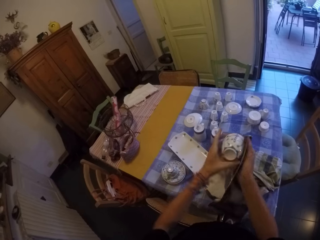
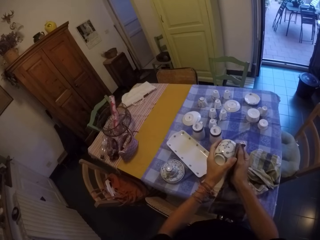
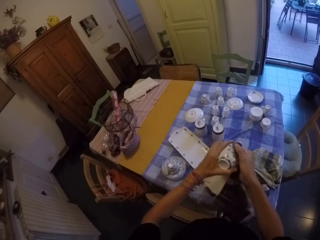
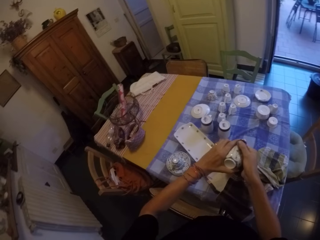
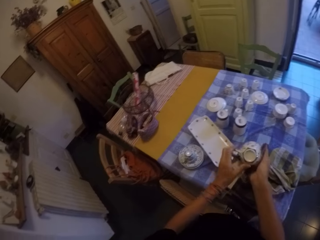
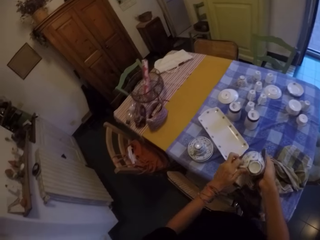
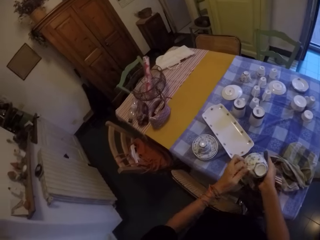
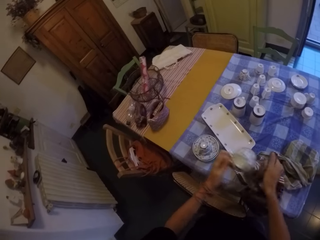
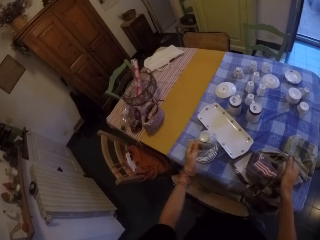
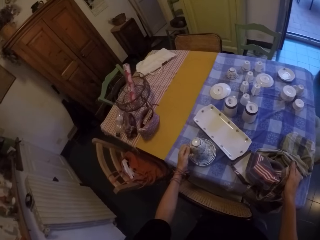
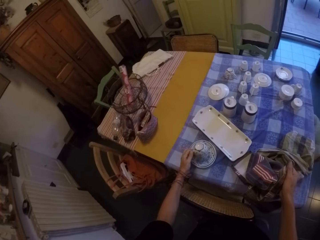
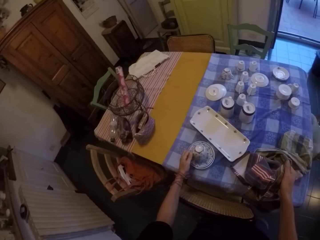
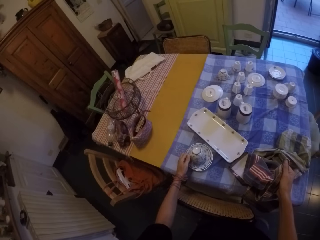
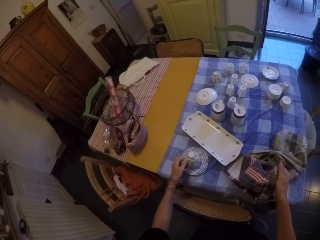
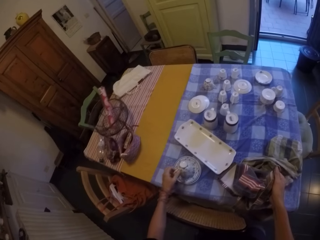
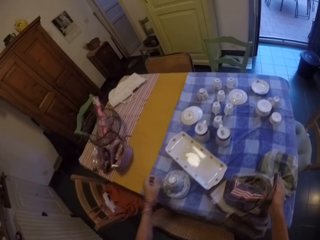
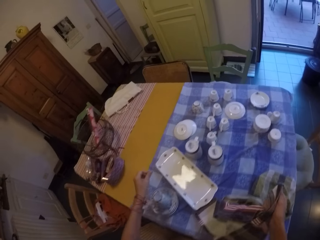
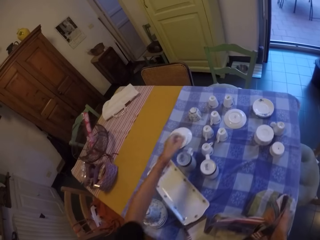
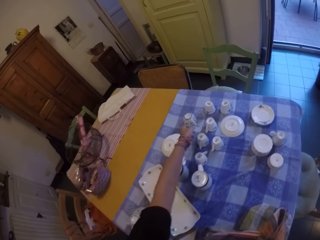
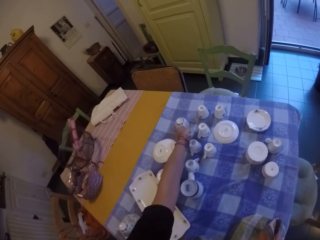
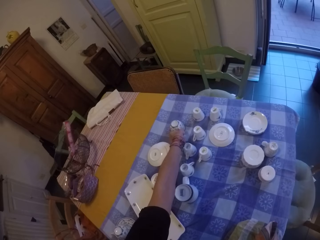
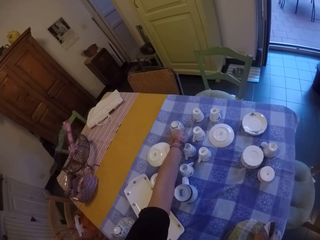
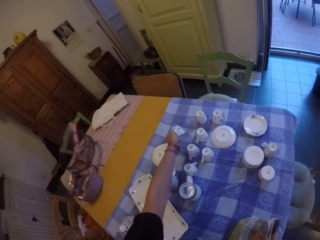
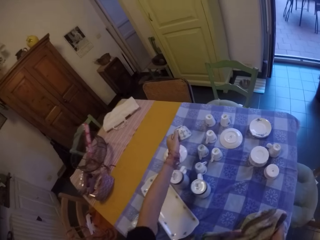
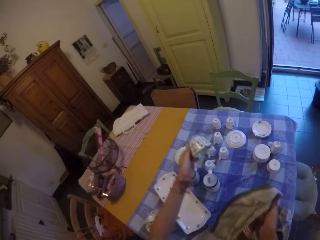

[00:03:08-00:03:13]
The camera wearer places the cup on another cup. They pick up the cup on the table.
